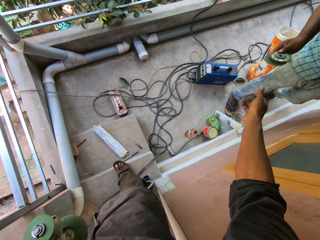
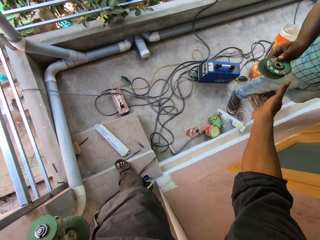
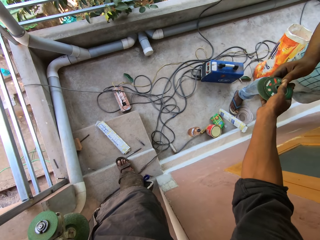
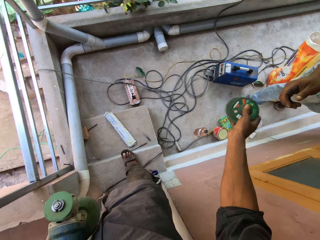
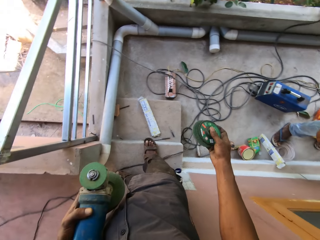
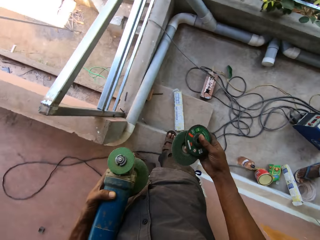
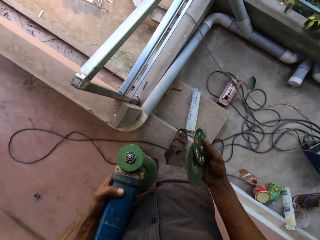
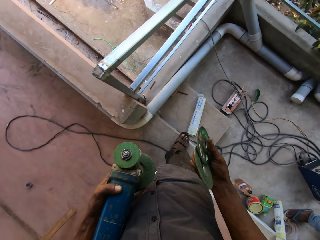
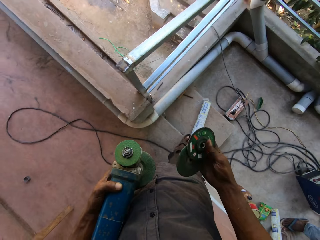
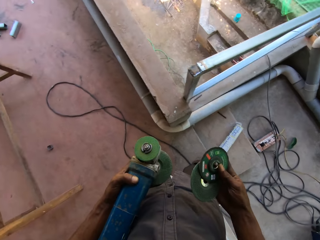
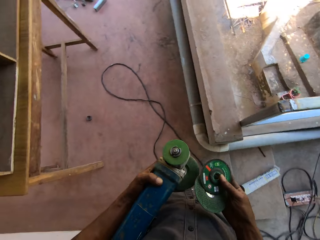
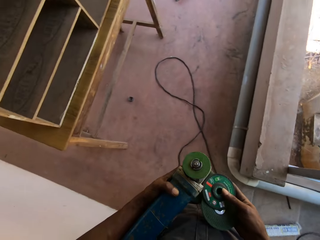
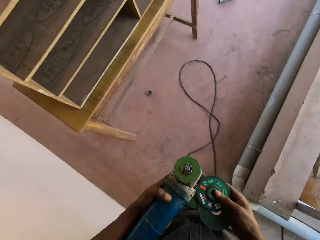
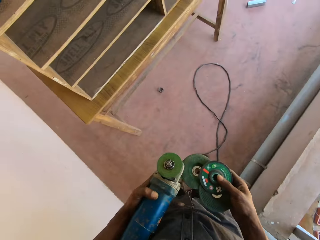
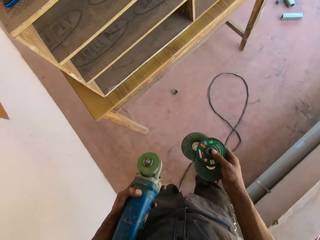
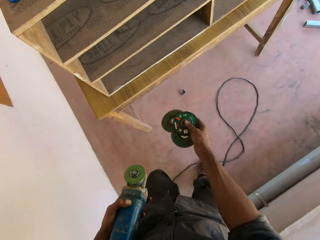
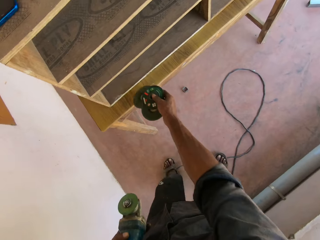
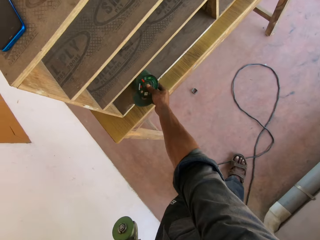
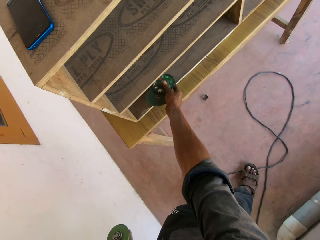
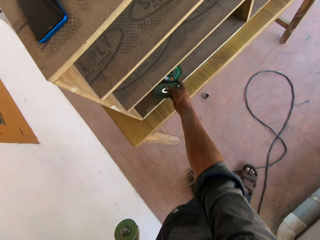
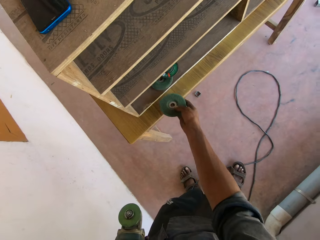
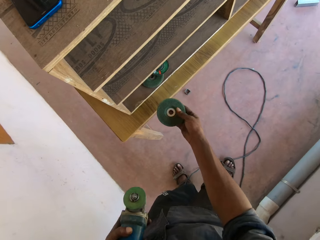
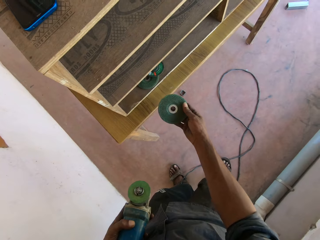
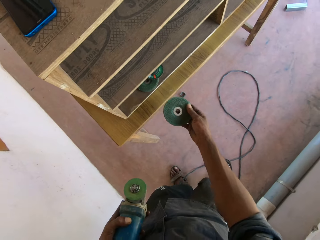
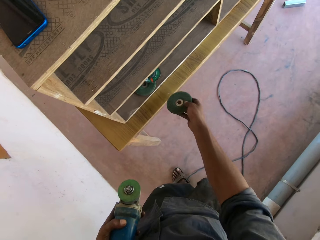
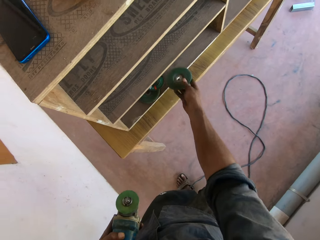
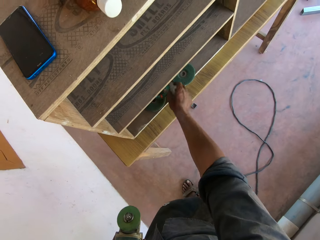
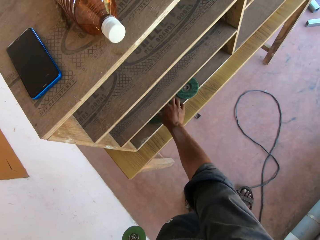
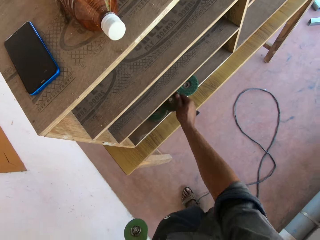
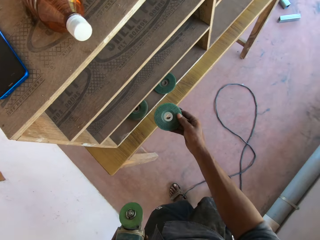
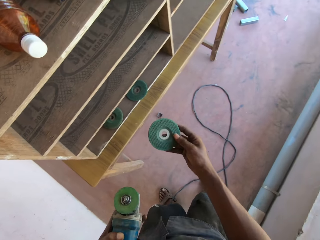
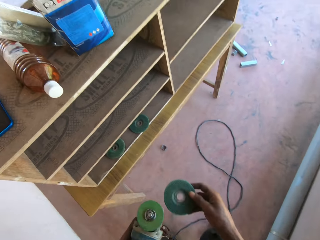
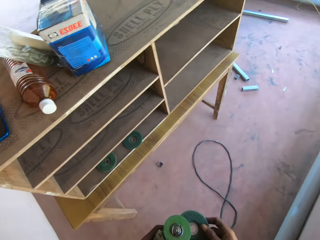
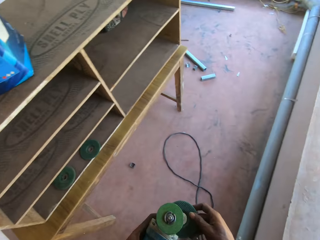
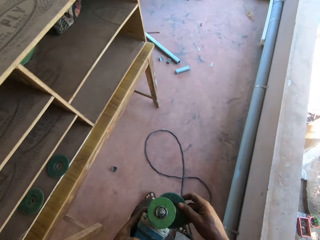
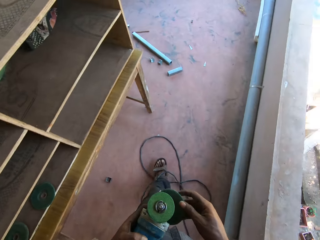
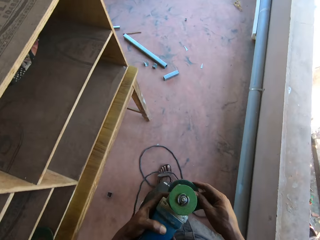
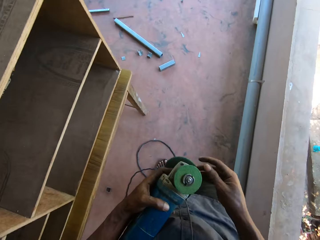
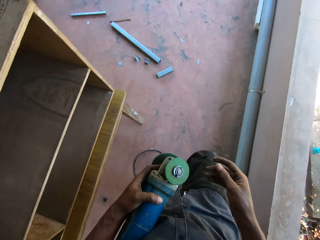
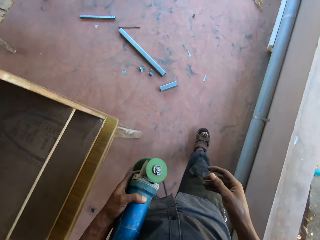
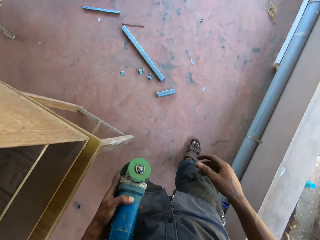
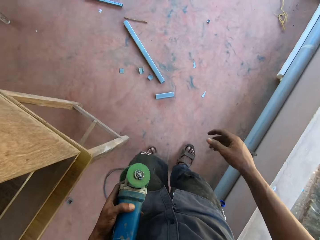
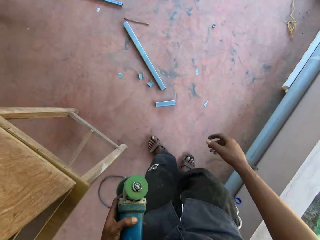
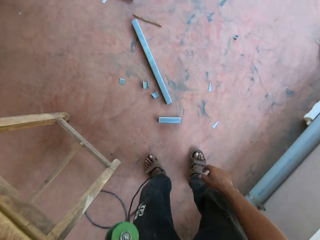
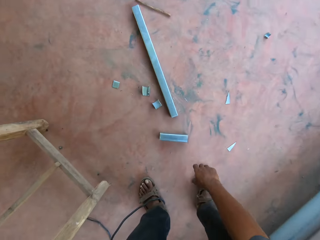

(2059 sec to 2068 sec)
The man gives two angle grinder discs to the camera wearer with his right hand. The camera wearer passes the angle grinder disc in his left hand to his right hand. He puts the angle grinder disc in his left hand in a wooden platform in the balcony of the apartment. He picks up the disc of the angle grinder from the wooden platform with his right hand. He drops the disc of the angle grinder in the wooden platform with his right hand. He picks up the disc from the wooden platform with his right hand. He passes the disc of the angle grinder from his right hand to his left hand. He walks across the building.

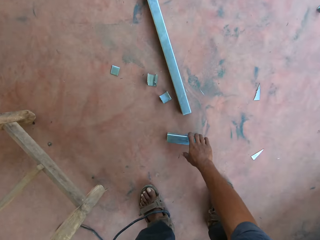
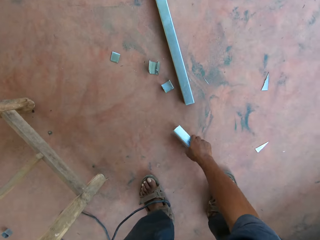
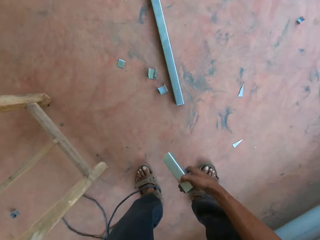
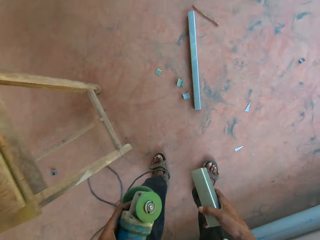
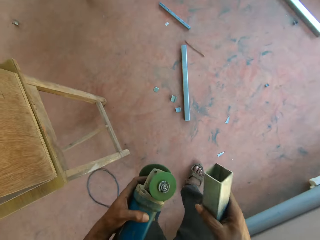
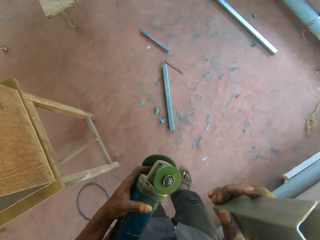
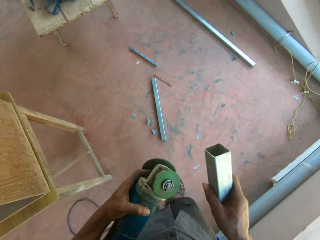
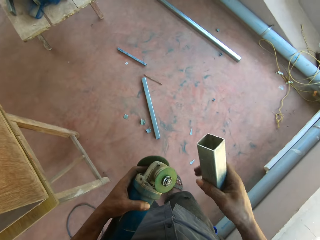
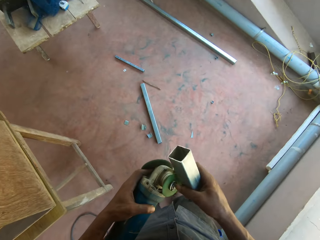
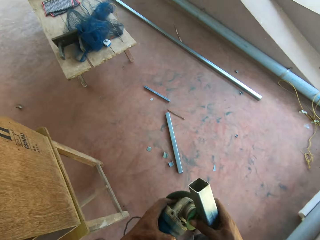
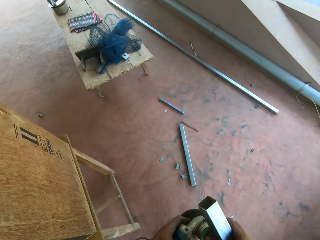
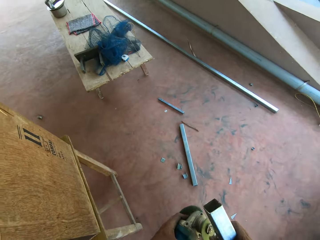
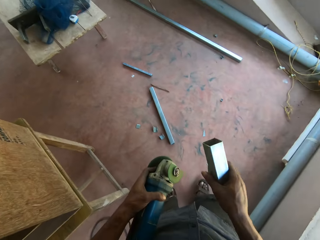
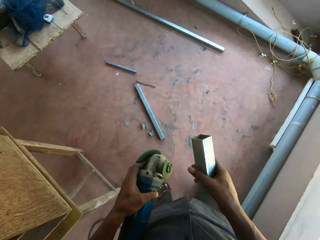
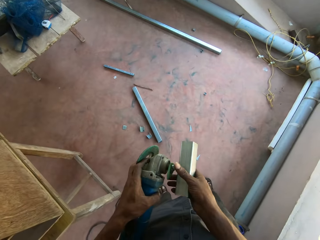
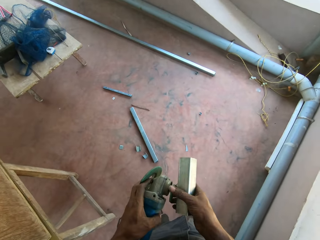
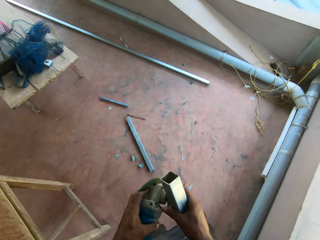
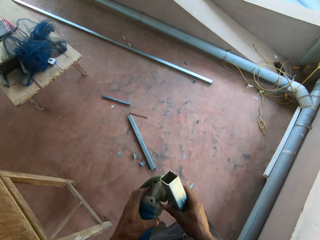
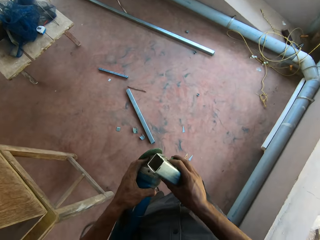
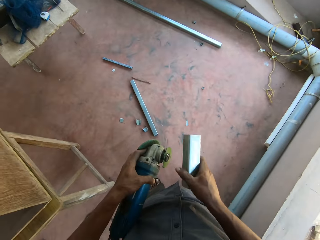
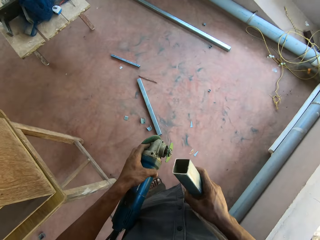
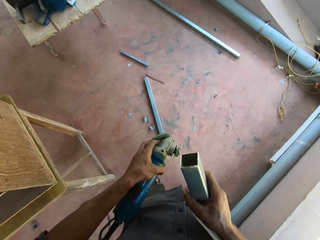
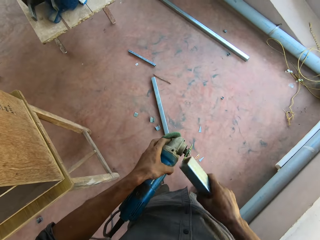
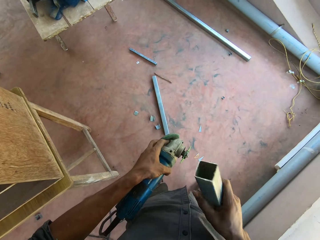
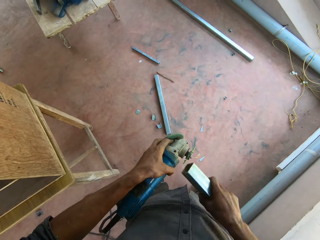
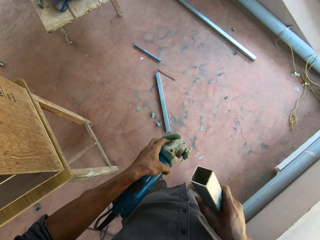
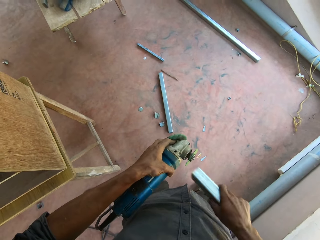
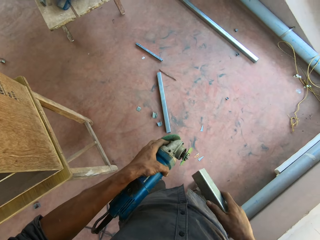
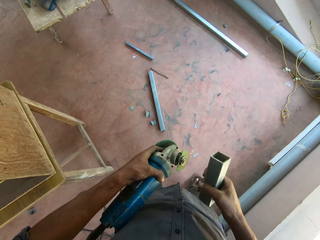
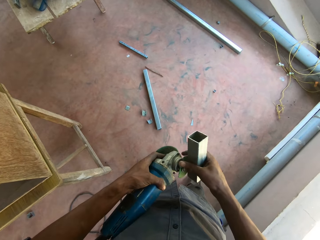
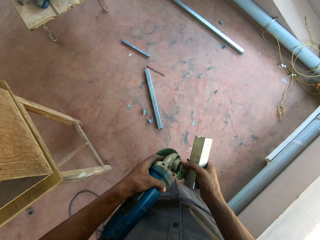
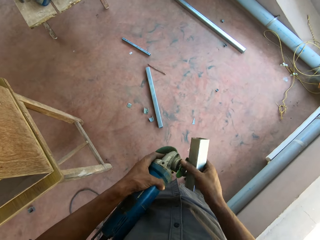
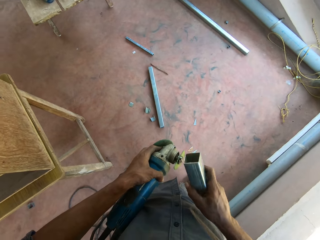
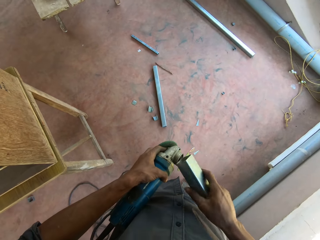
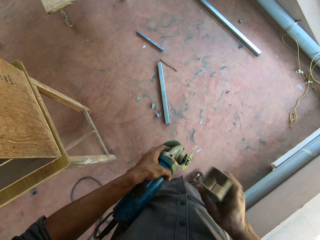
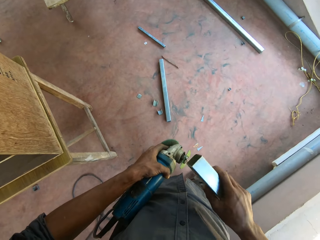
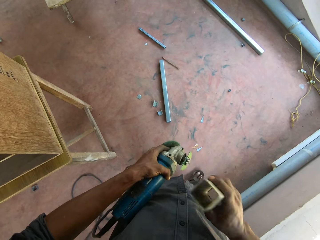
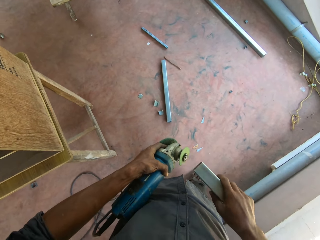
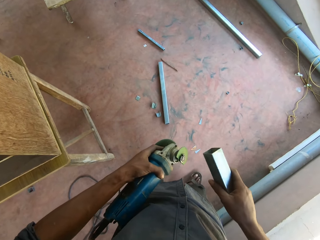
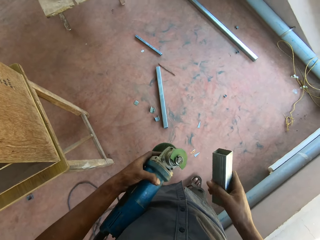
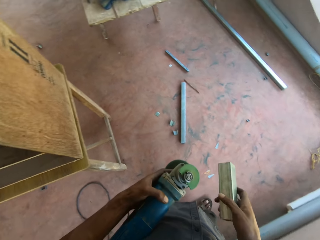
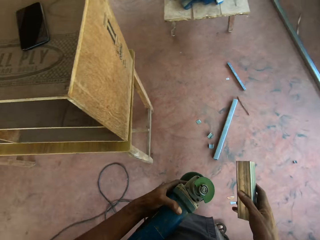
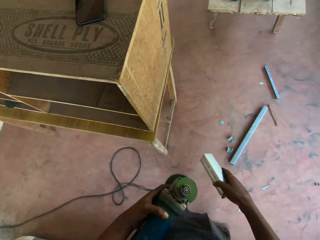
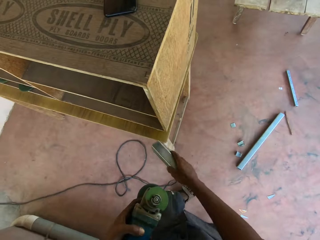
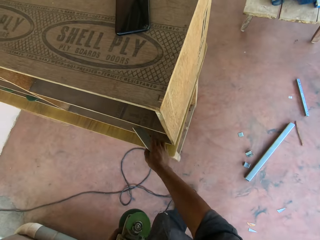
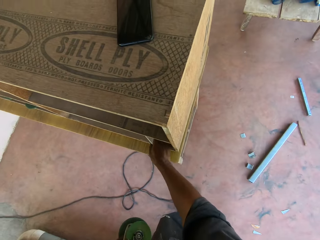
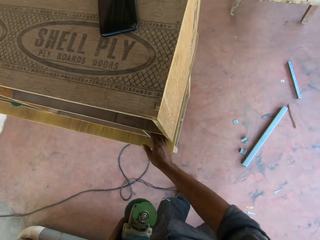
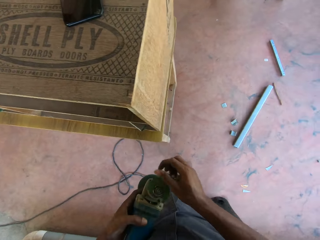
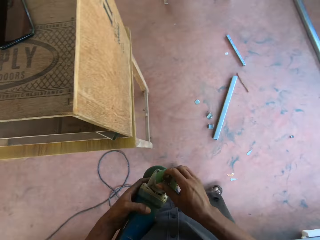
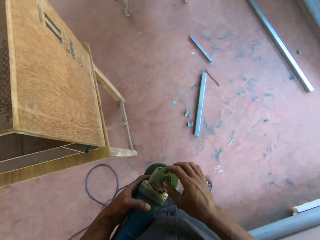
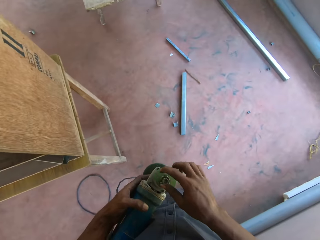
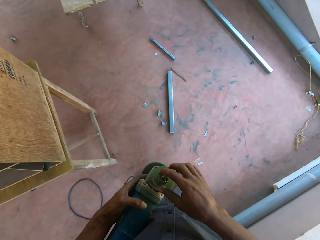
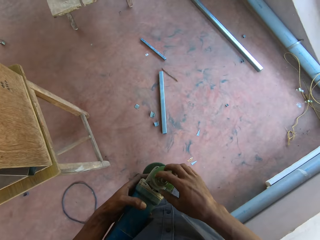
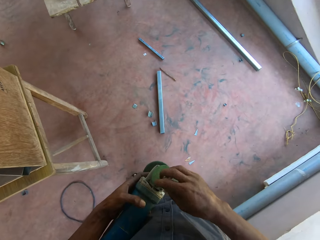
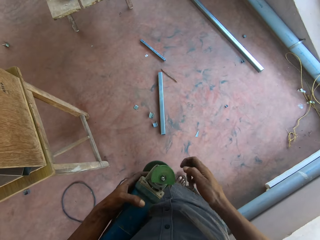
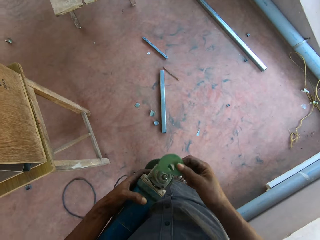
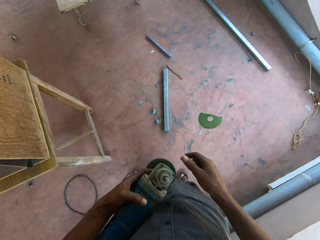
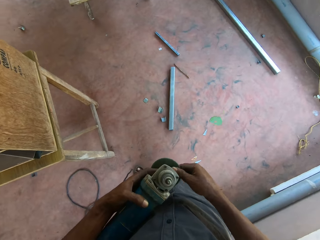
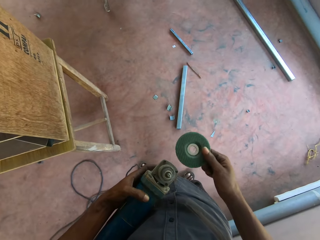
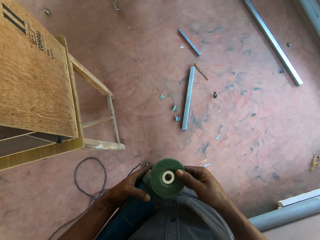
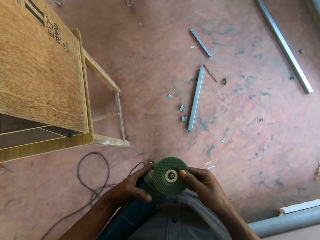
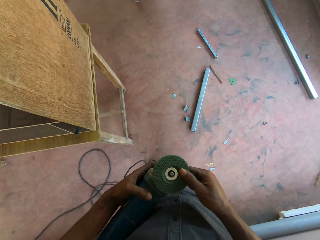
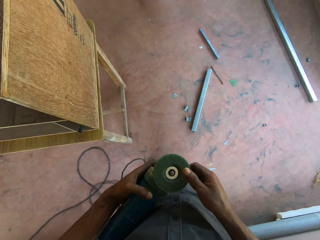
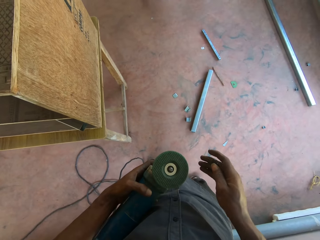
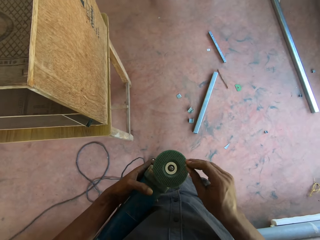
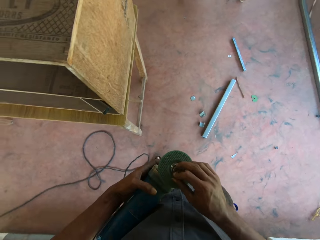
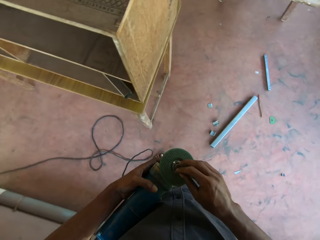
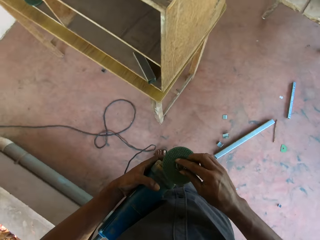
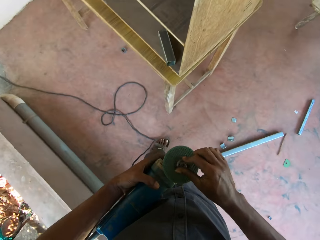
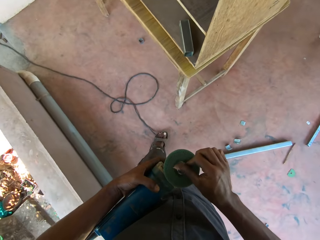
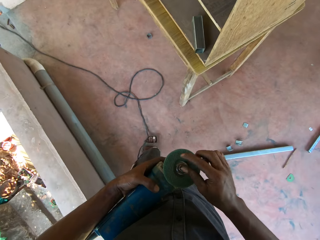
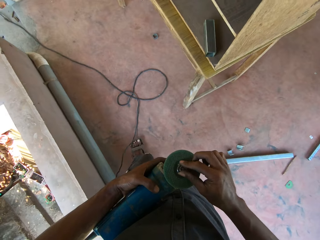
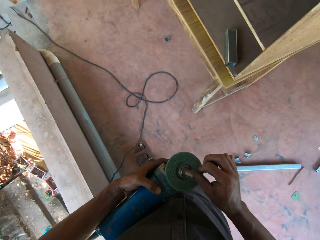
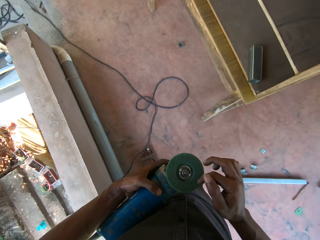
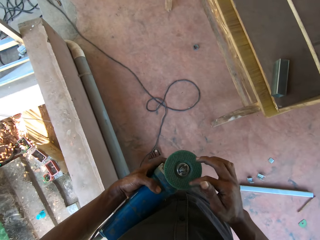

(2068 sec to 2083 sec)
The camera wearer picks up a metal rod from the floor with his right hand. He hits the disc or grinding disc in the angle grinder with the metal rod in his right hand. He breaks out the disc in the angle grinder with his right hand. He drops the broken grinding disc. He adjusts the disc of the angle grinder with his right hand. He hits the disc of the angle grinder with the metal rod in his right hand. He adjusts the disc of the angle grinder with his right hand. He hits the disc of the angle grinder with the metal rod in his right hand. He puts the metal rod in the wooden platform with his right hand. He loosens the bolt of the angle grinder with his right hand. He removes the disc of the angle grinder with his right hand. He throws the disc on the floor with his right hand. He picks up a disc of the angle grinder with his right hand. He fixes the disc into the angle grinder with his right hand. He tightens the disc to the angle grinder with the bolt in his right hand.
